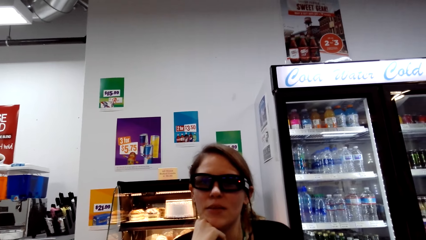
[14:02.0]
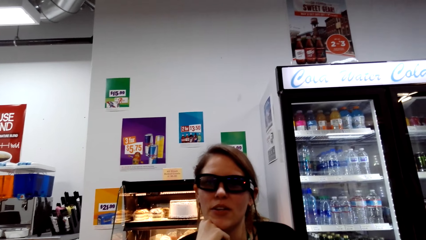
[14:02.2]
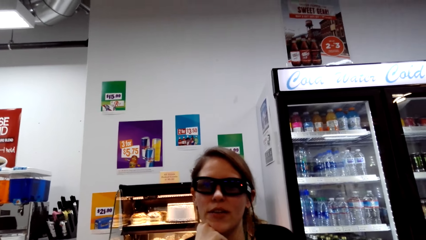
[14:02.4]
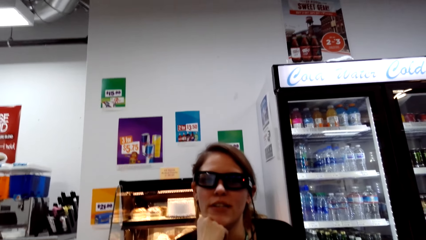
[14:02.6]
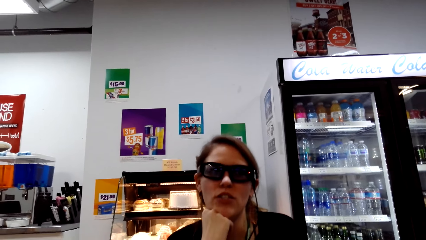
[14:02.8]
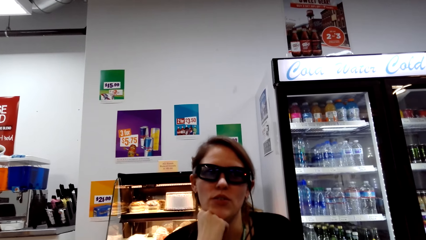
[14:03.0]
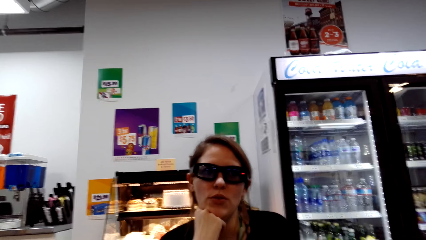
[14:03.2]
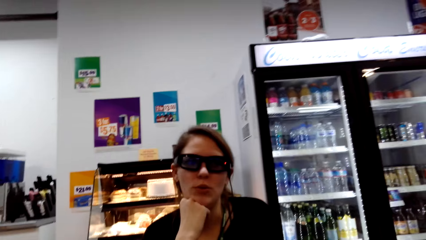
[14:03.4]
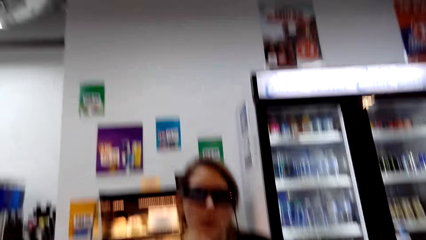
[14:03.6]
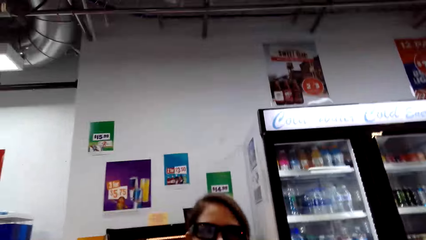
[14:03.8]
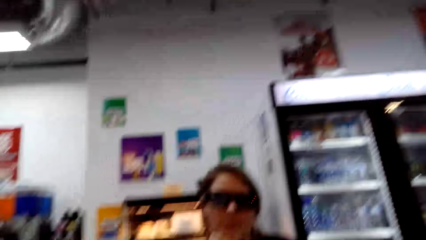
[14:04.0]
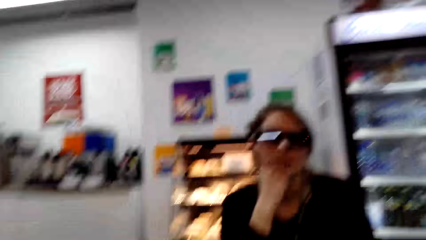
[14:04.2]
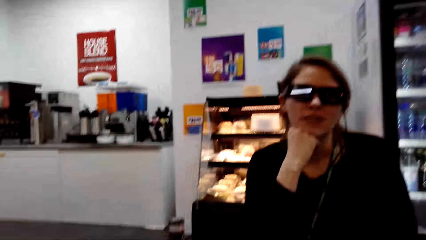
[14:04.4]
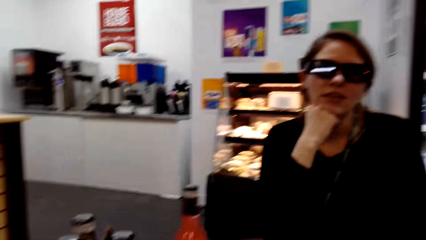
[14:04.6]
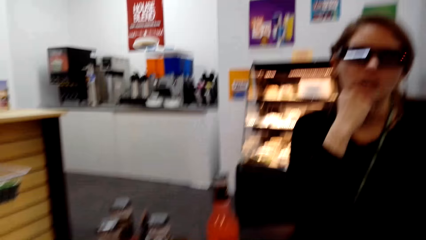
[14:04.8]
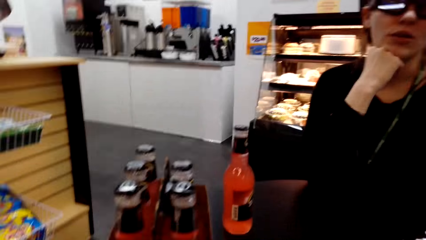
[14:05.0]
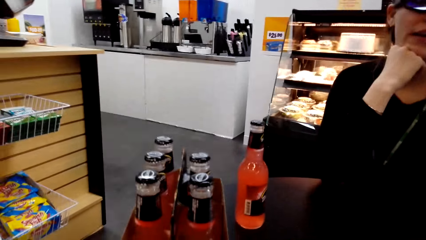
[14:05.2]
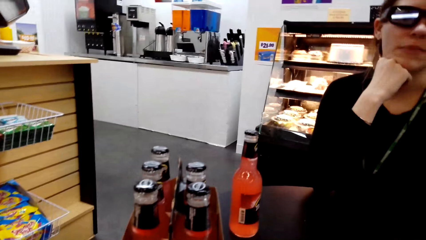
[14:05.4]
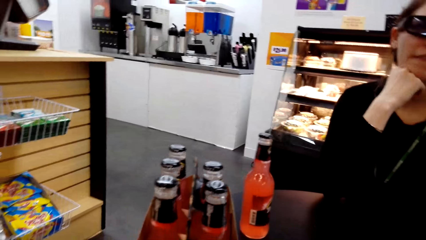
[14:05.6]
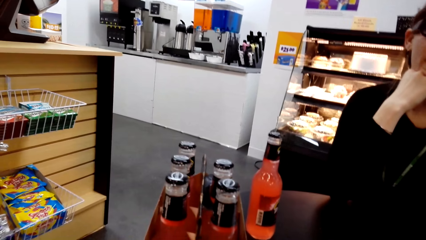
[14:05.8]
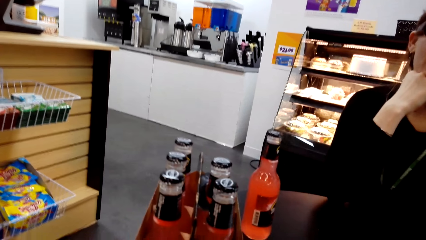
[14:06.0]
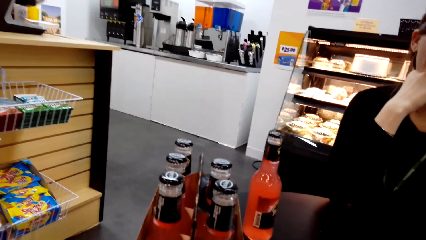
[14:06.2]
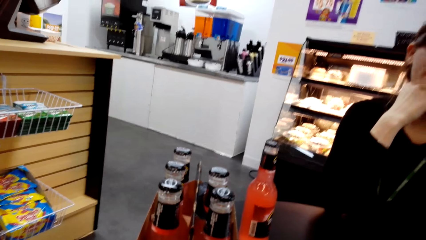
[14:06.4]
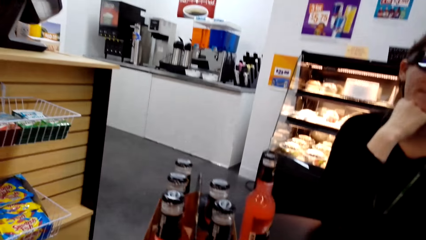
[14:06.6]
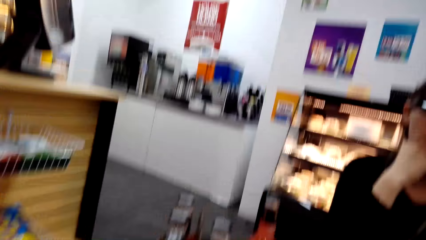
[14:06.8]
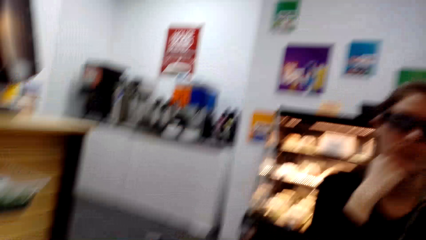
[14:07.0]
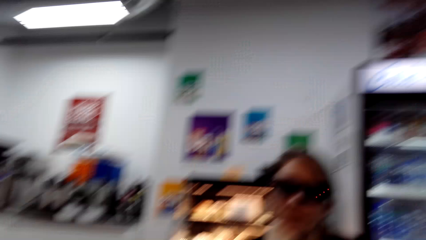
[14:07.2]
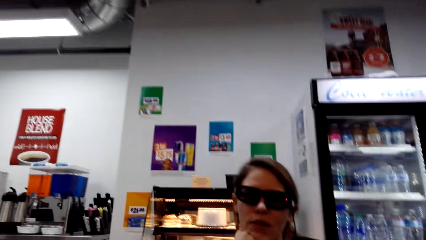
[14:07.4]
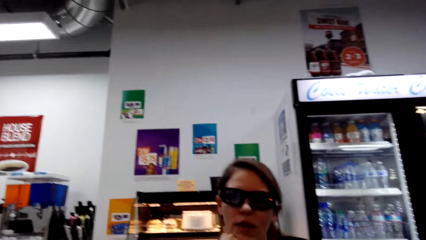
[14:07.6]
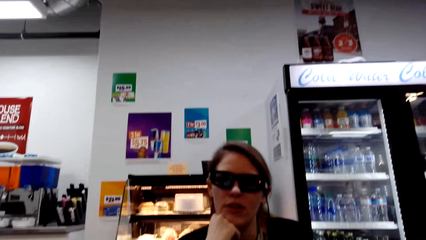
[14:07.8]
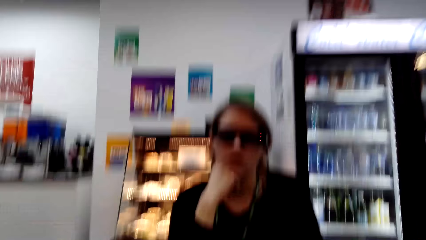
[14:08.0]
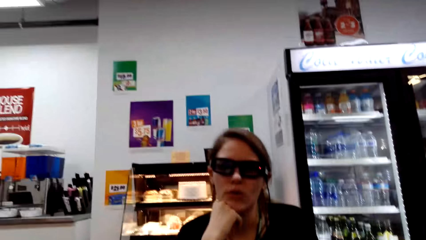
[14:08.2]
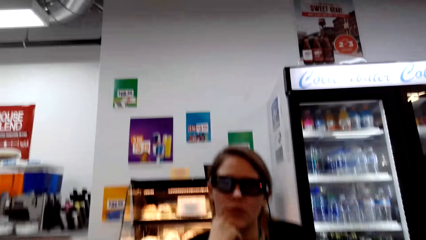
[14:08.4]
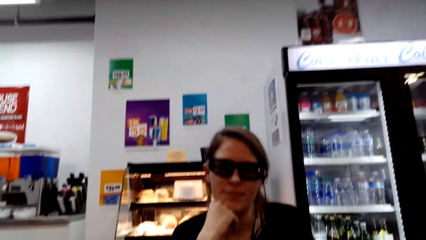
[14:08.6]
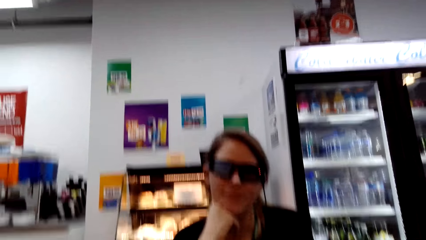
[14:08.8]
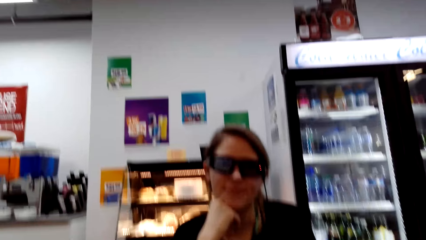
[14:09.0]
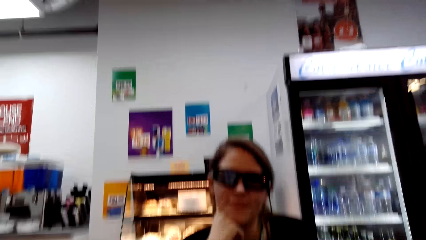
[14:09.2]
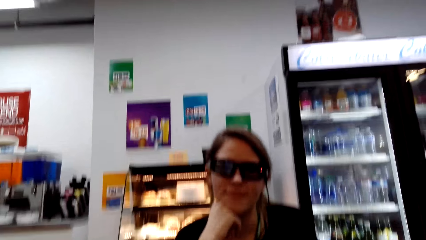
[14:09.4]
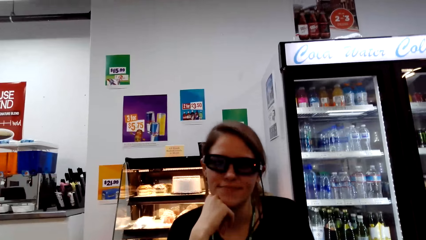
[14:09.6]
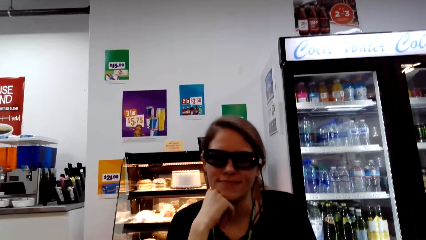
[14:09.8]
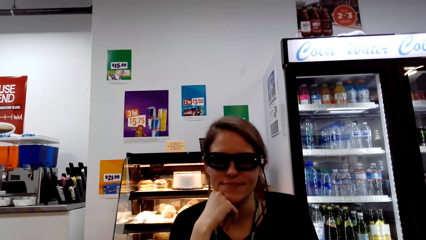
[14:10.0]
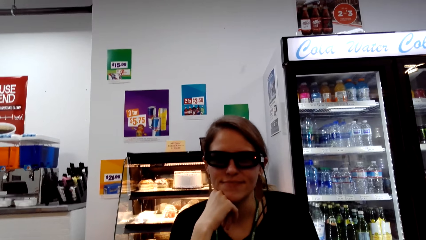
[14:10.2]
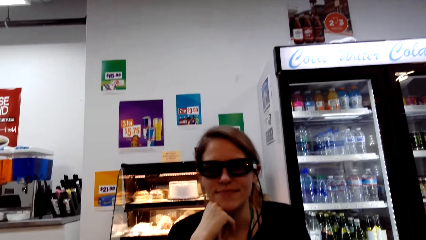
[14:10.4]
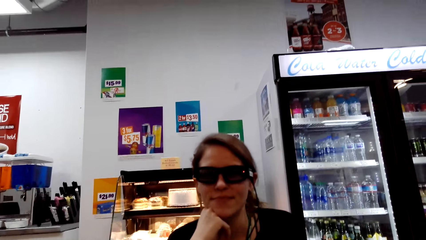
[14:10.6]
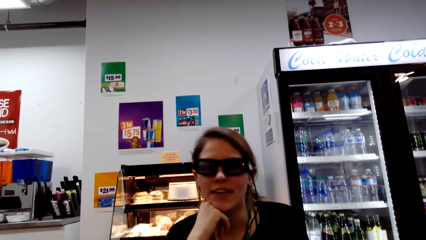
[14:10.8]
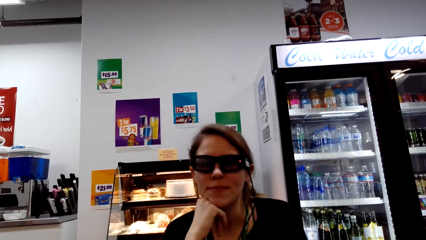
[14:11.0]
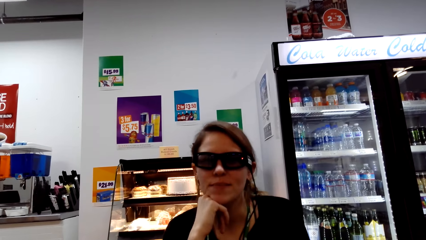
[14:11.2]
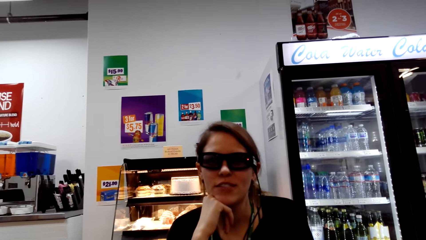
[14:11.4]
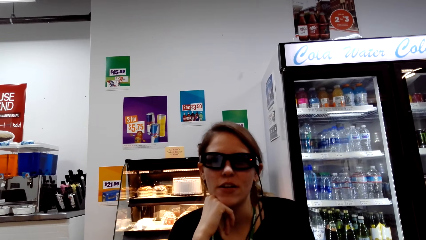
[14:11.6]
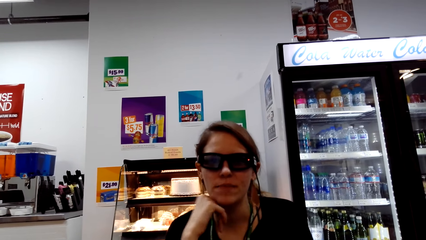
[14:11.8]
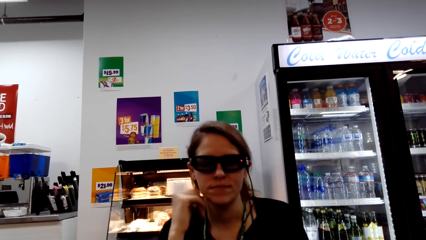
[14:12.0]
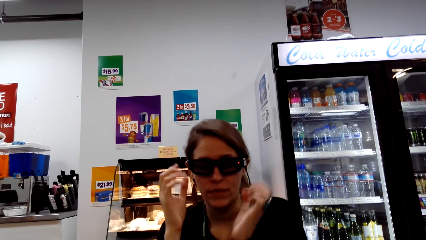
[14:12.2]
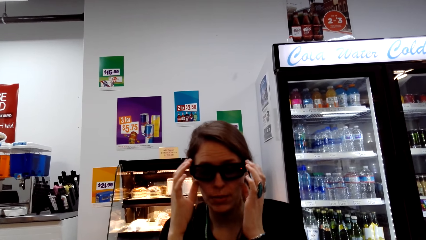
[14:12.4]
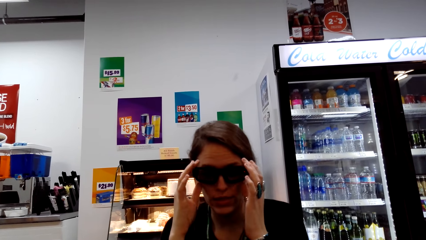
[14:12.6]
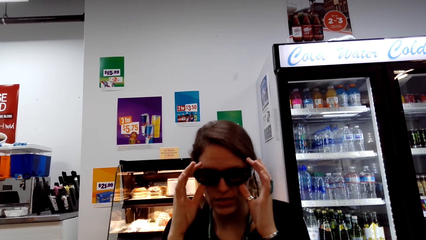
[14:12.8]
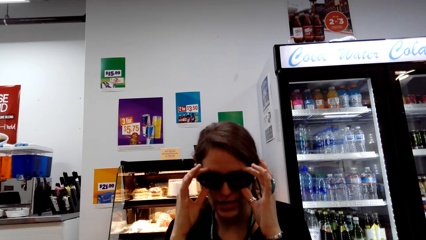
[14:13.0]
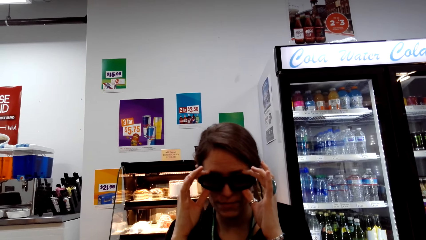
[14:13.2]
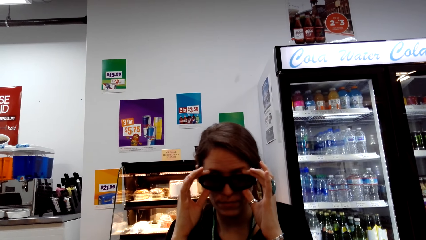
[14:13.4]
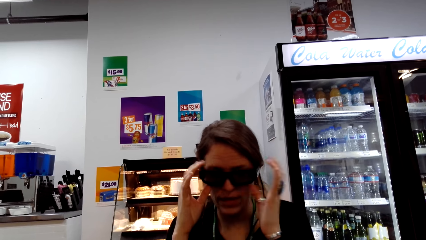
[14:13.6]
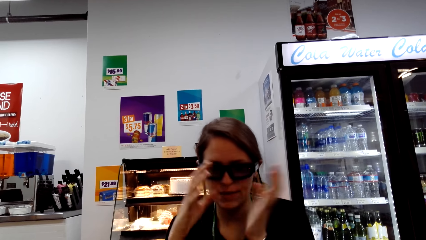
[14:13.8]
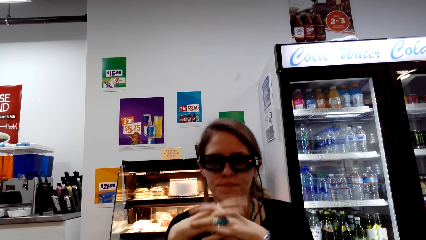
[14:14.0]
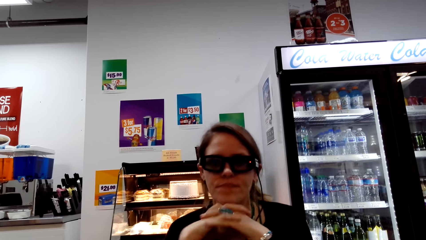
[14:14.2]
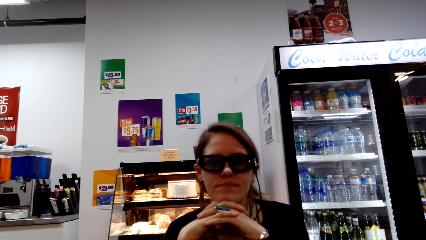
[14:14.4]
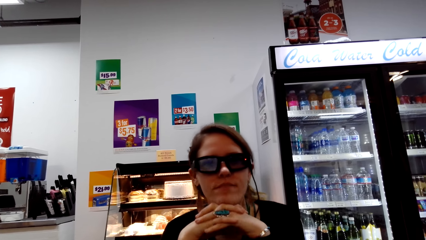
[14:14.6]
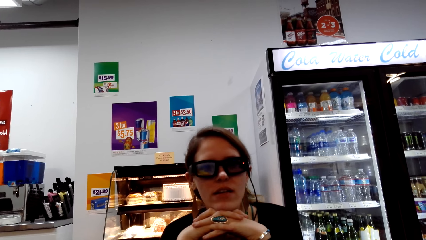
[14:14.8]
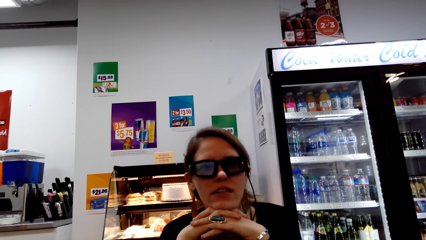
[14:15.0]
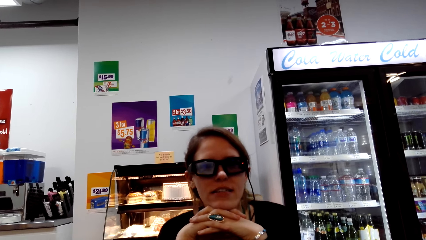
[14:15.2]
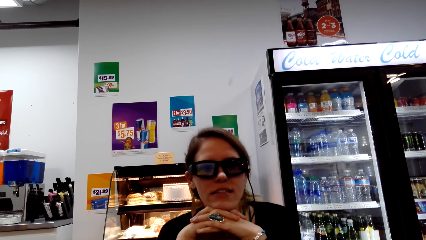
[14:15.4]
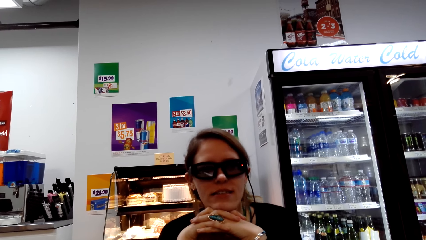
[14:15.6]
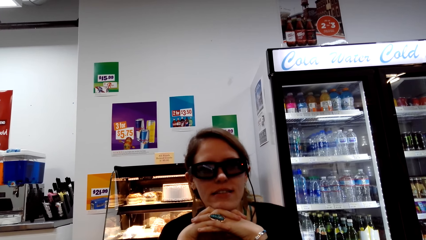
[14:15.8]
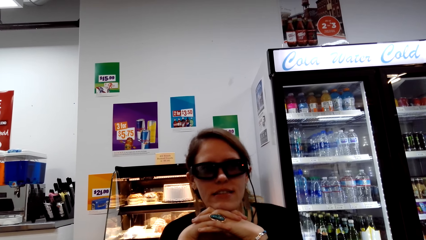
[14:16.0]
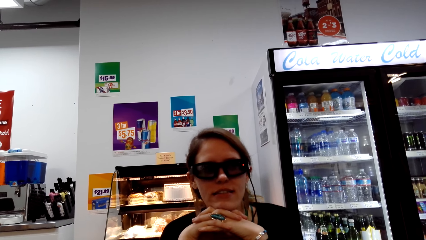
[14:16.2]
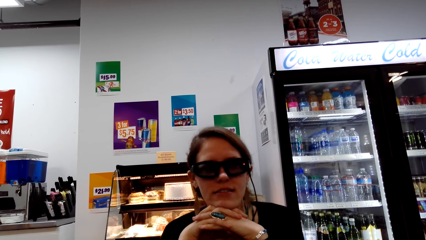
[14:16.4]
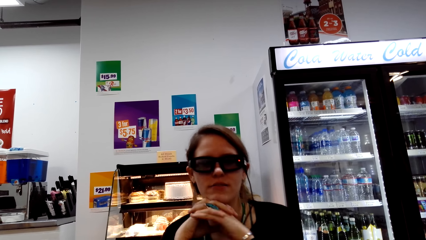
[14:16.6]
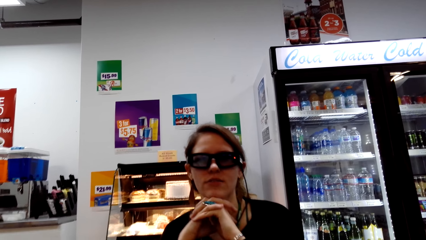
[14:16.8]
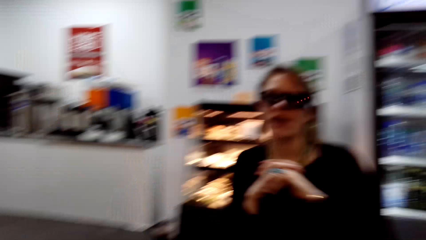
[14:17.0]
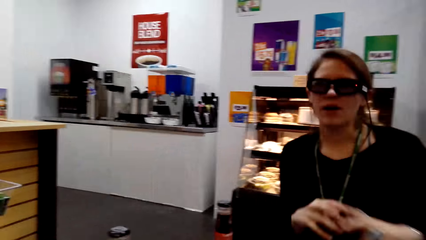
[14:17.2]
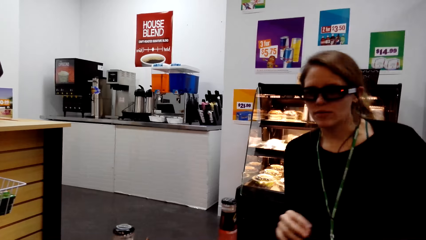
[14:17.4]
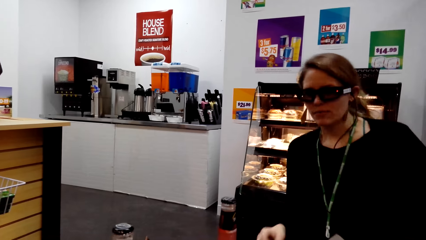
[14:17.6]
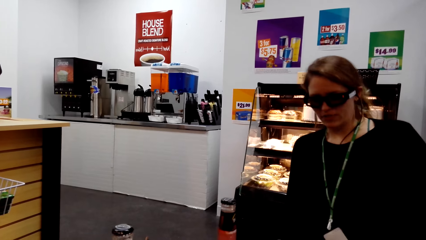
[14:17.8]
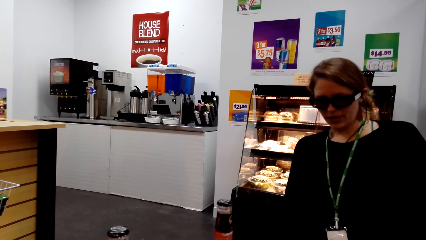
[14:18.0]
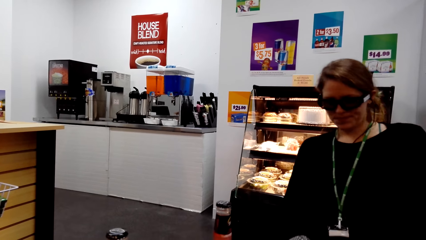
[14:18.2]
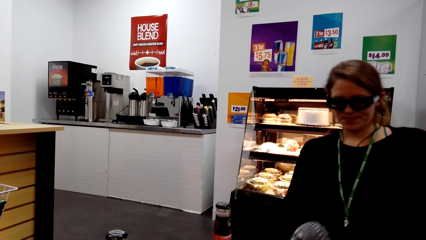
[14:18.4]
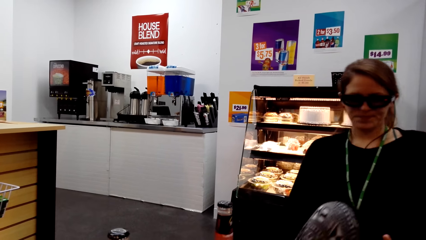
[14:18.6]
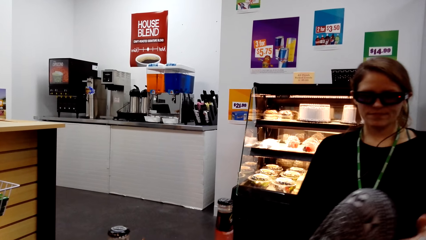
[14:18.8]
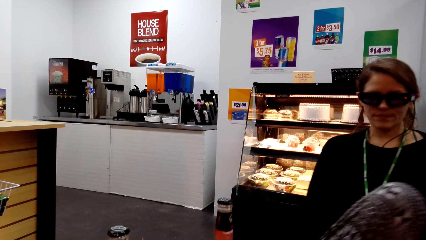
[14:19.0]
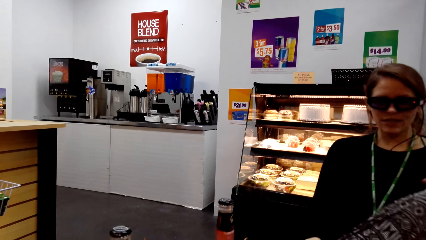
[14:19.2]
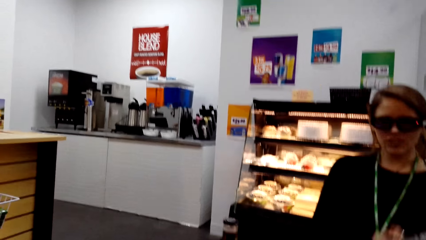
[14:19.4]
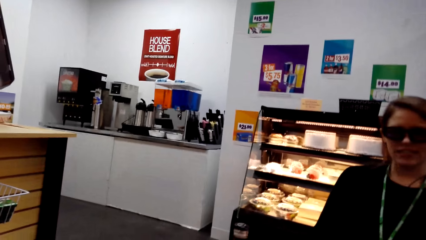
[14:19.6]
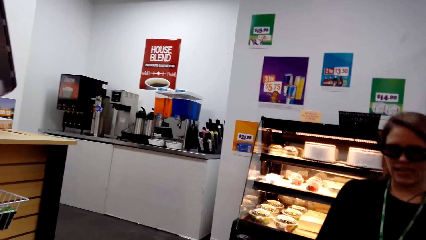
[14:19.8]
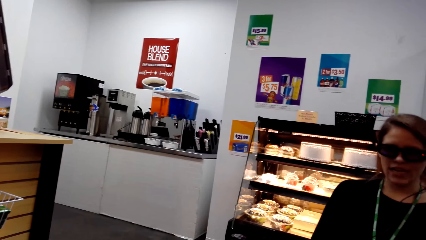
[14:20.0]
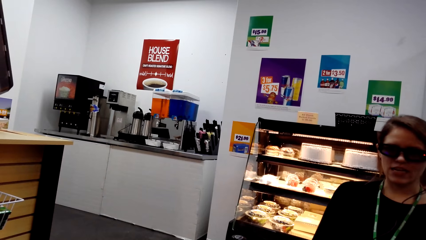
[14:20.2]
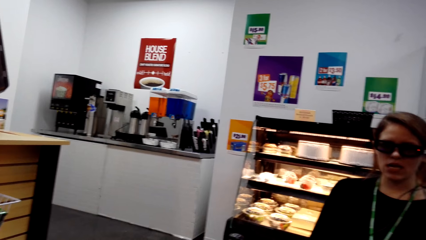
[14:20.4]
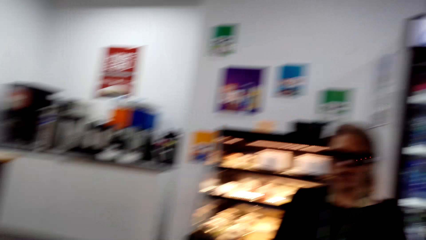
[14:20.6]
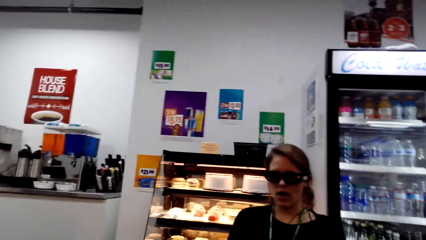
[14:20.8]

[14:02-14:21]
The camera wearer looks around. They interact with a woman. The woman holds glasses and adjusts the glasses.
